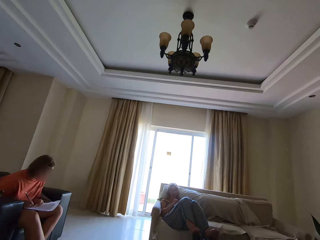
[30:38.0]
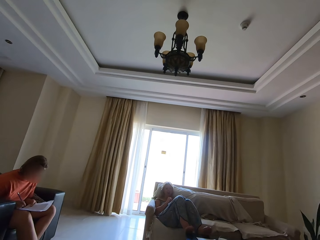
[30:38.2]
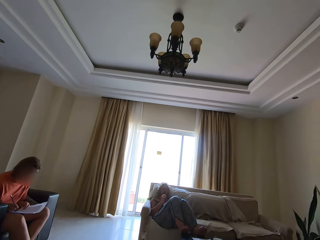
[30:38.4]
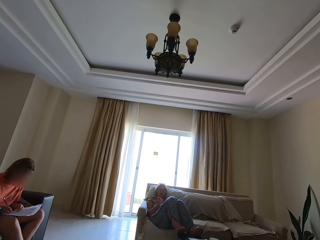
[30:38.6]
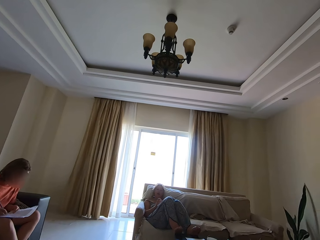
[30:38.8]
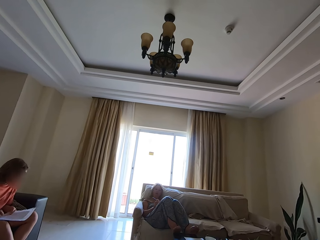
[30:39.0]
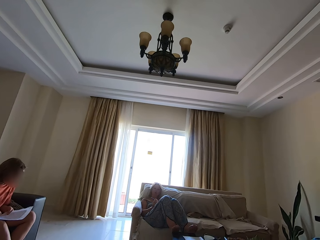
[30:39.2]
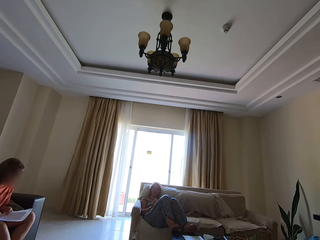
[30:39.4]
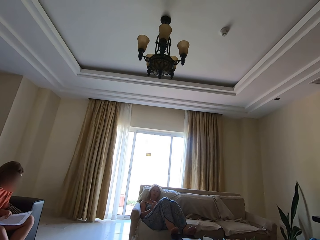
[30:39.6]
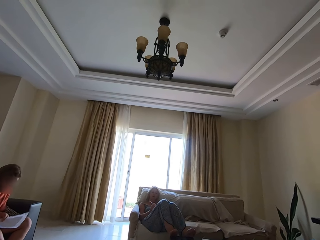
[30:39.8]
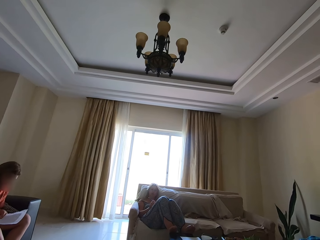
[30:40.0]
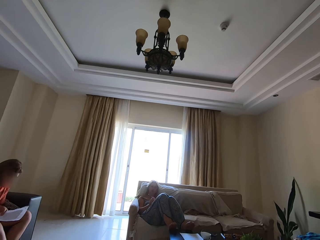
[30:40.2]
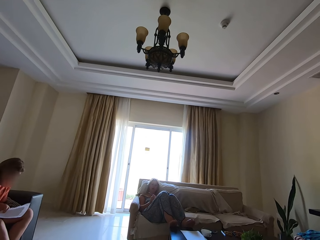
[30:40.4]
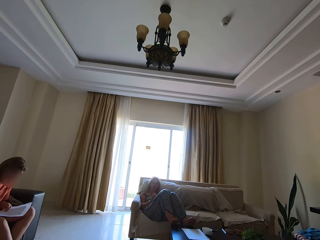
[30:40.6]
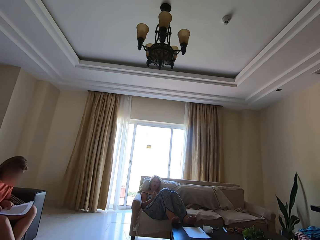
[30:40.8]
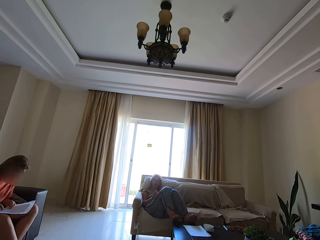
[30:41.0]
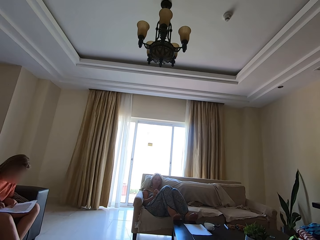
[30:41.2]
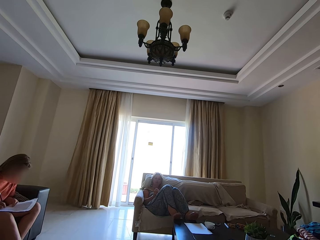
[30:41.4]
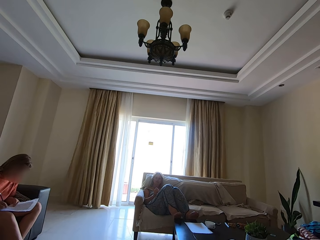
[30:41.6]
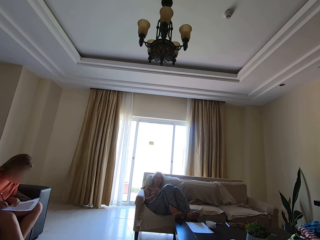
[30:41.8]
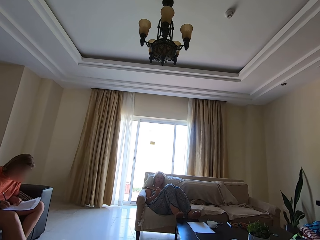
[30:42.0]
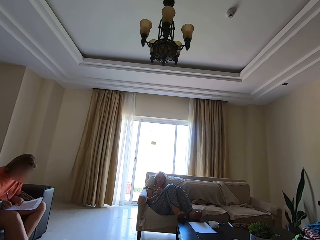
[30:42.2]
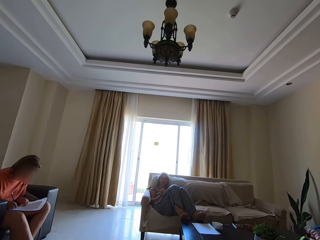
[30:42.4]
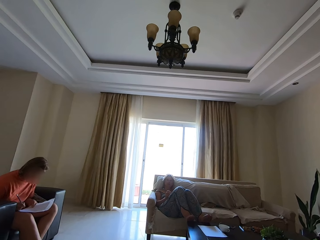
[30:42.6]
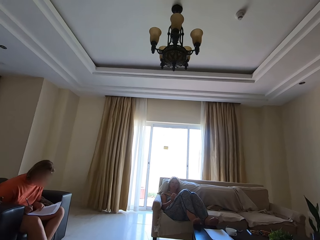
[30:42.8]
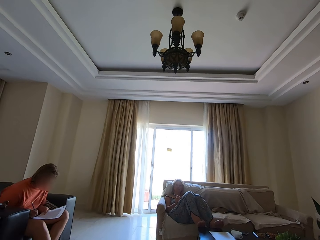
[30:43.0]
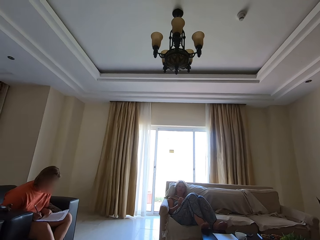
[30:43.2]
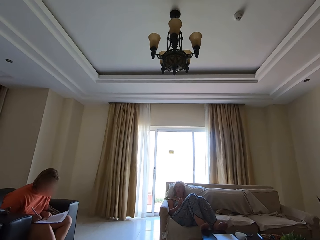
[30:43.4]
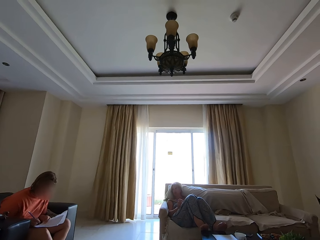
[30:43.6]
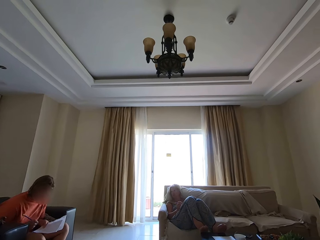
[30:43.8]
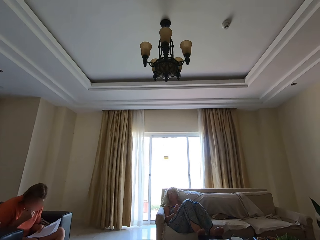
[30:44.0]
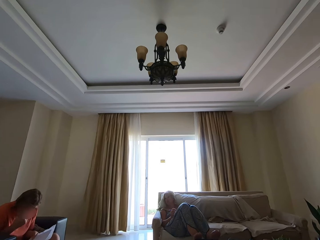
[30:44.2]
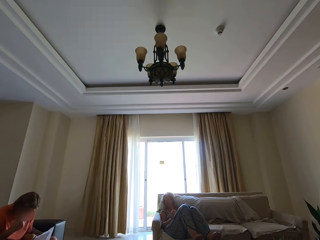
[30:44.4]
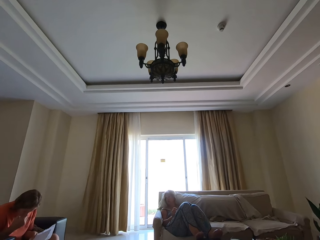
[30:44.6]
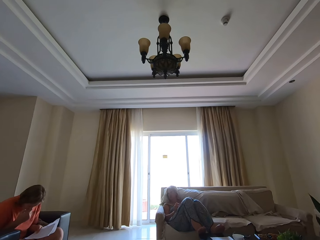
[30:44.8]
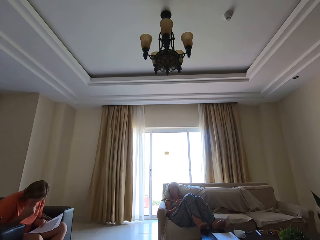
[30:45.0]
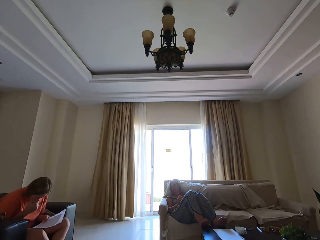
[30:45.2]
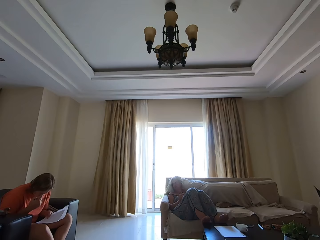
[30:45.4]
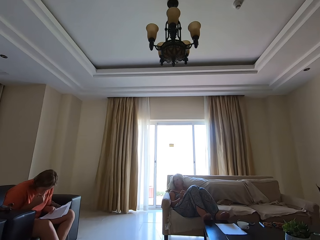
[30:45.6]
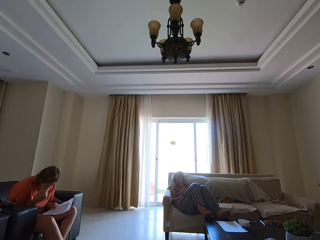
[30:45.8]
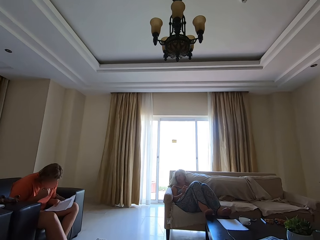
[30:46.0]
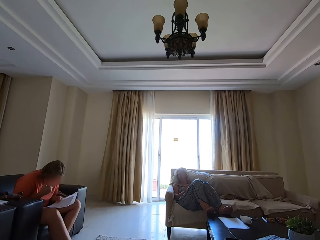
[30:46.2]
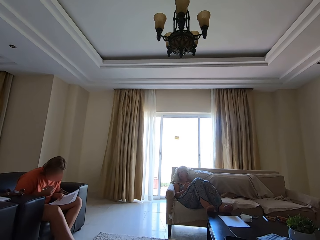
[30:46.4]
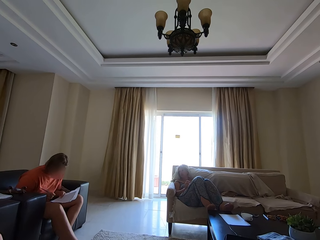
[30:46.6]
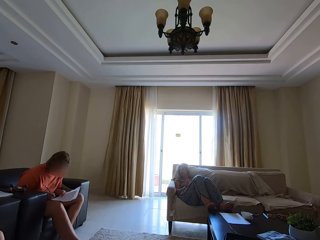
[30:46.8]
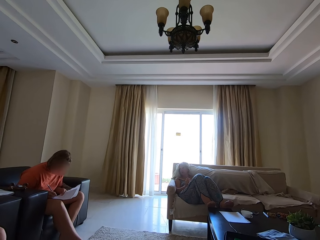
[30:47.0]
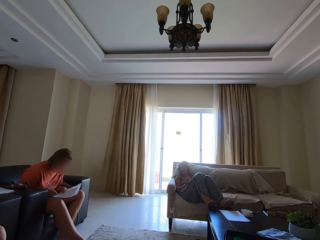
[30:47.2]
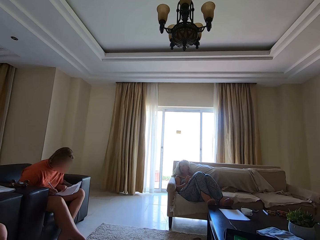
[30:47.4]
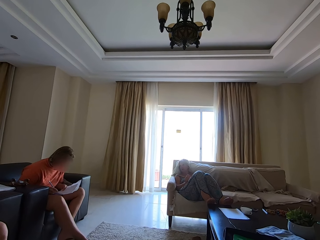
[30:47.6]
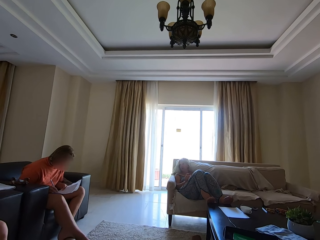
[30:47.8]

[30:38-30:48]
A person writes down on the book with a pen. Another person talks. A woman writes down on the book with a pen. The camera wearer talks. The first person touches the nose.

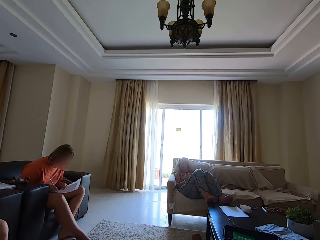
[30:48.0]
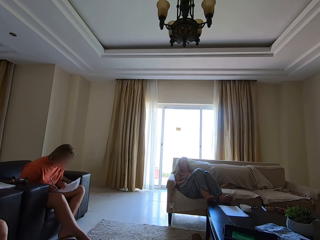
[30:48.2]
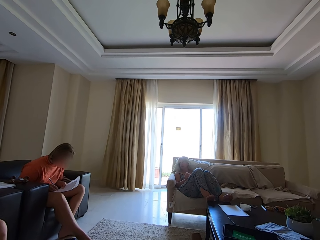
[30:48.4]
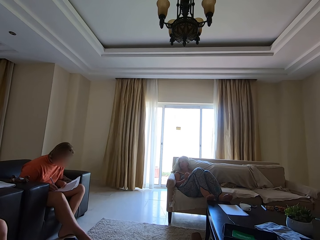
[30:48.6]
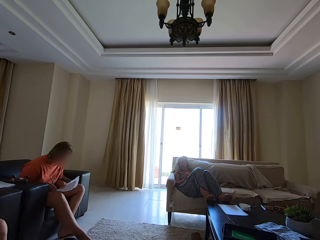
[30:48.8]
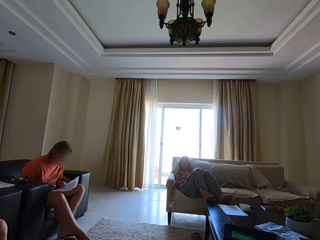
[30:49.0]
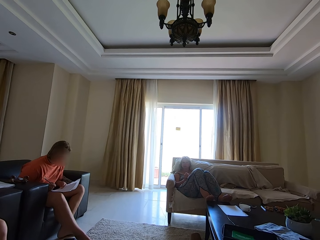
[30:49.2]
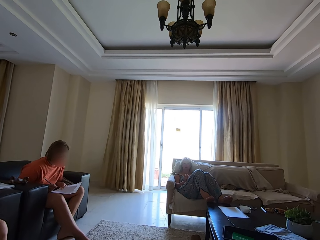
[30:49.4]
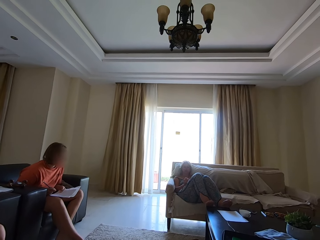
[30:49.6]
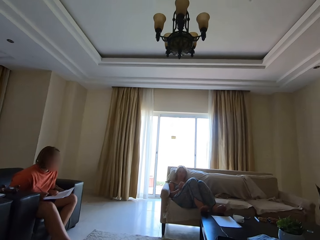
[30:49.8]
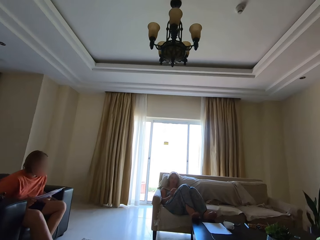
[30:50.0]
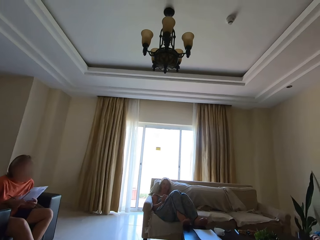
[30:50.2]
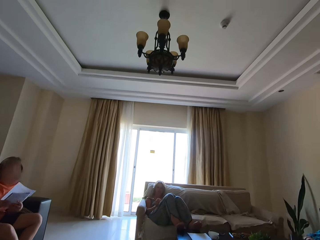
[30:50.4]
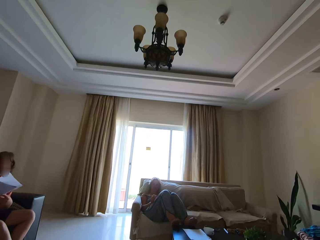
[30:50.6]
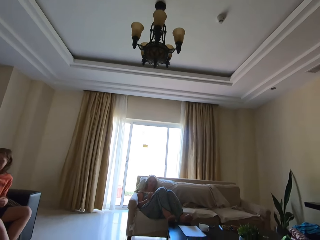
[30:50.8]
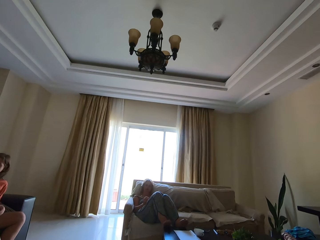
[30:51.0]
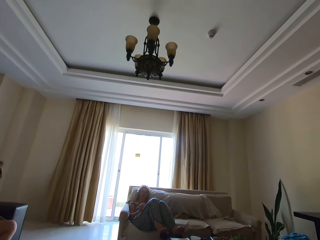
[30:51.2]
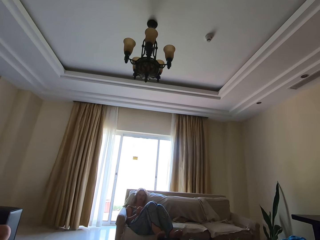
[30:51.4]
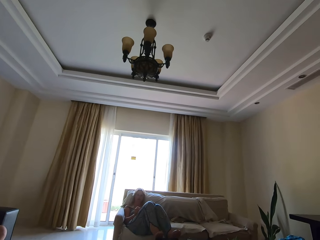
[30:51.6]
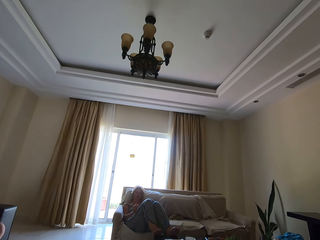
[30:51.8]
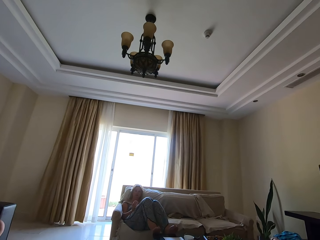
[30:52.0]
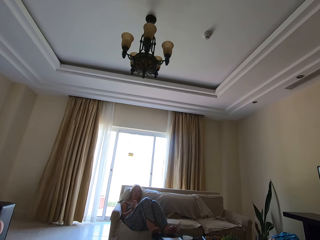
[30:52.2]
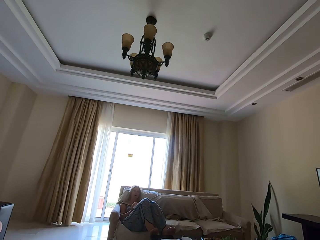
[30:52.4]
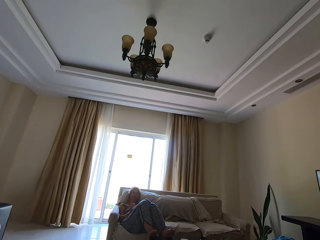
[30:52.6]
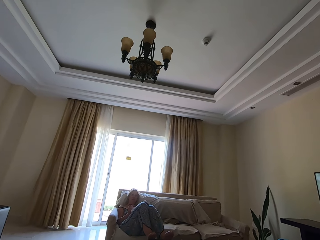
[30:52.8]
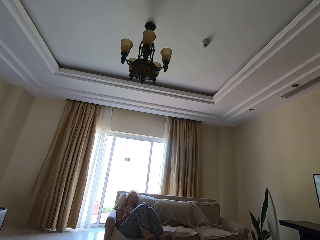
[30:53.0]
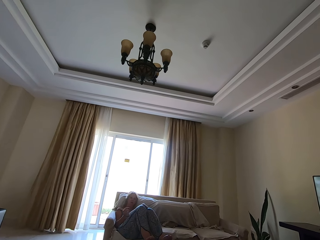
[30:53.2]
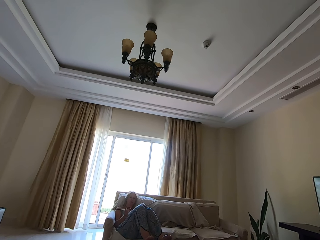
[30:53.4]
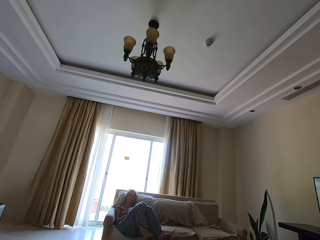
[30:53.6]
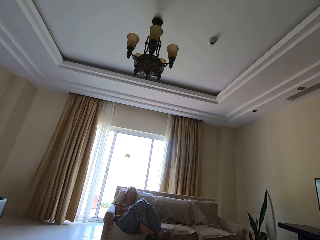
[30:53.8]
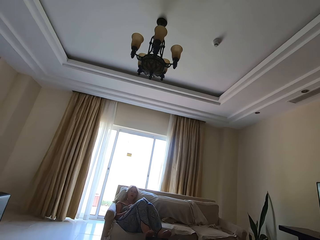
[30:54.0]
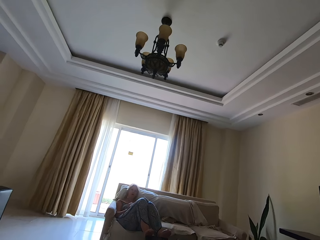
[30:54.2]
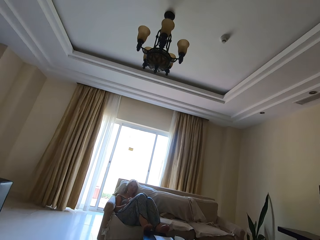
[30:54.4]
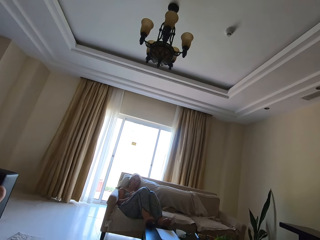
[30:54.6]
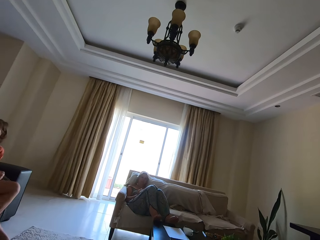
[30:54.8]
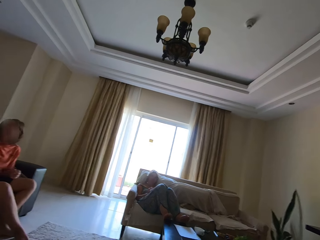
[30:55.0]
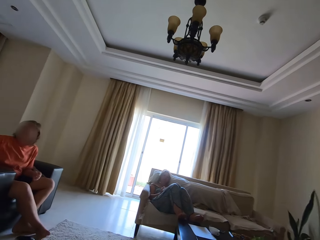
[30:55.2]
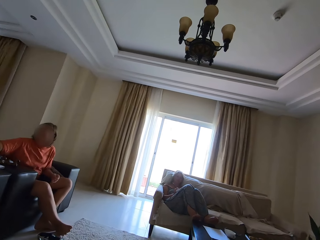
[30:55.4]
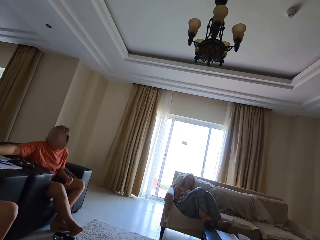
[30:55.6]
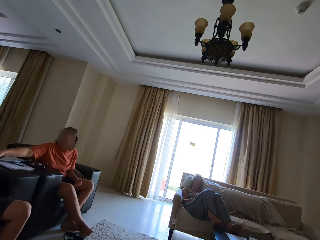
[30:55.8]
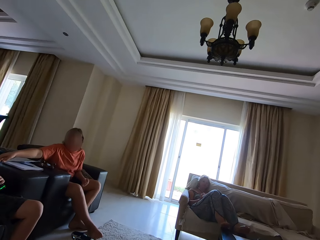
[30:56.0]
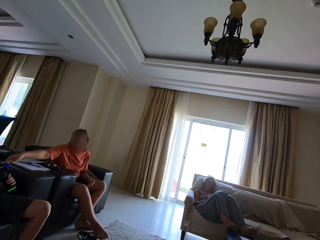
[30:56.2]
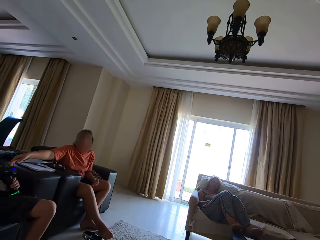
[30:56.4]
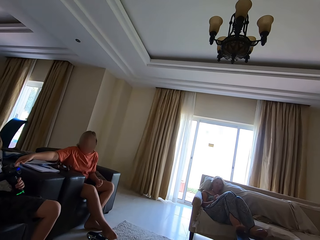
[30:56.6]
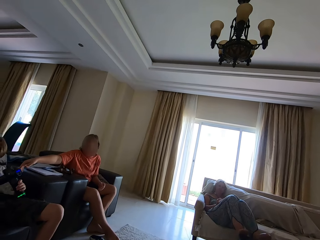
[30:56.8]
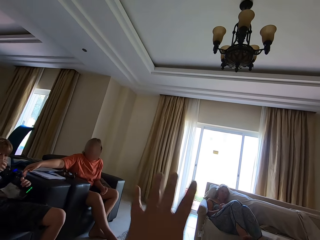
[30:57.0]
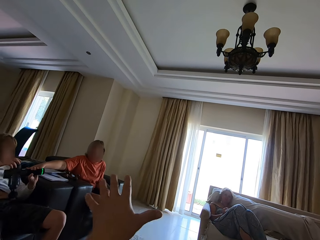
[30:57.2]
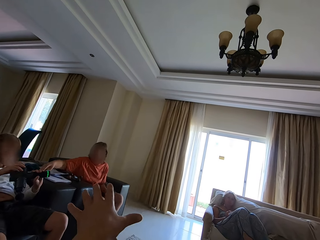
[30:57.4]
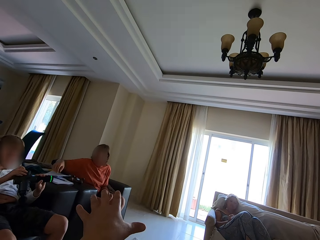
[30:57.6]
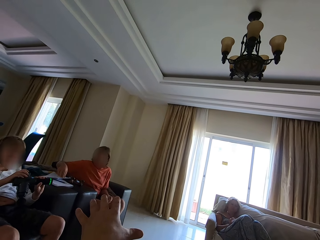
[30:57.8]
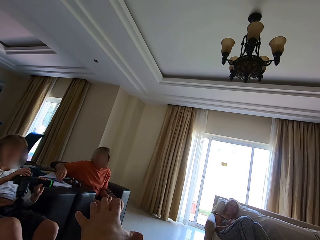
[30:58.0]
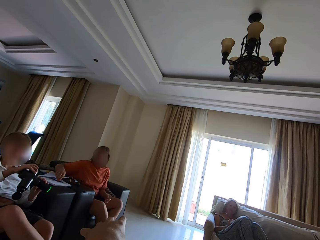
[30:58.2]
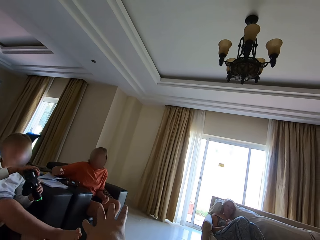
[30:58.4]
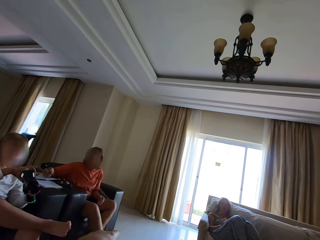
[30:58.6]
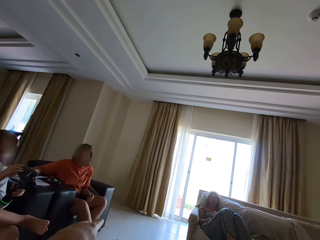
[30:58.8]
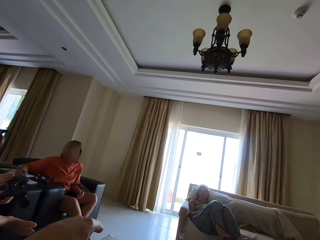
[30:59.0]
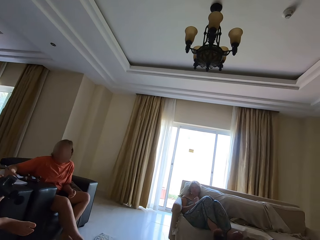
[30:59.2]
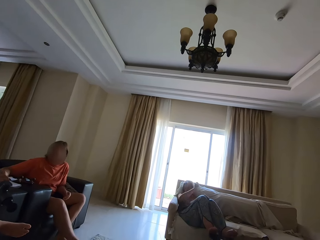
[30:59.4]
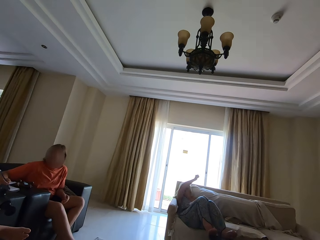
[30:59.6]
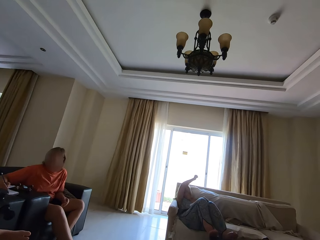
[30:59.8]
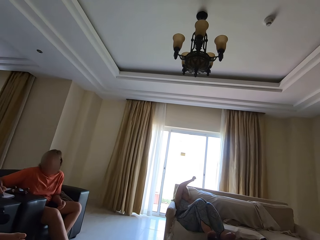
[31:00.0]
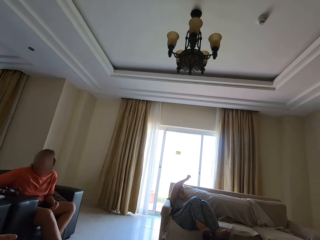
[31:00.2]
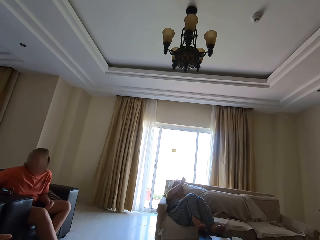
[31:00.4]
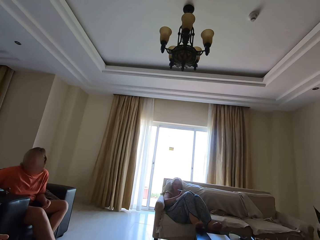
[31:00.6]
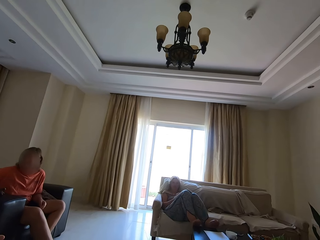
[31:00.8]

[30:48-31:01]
A person writes down on the book with a pen. Another person talks. A woman writes down on the book with a pen. The camera wearer talks. A third person talks. The camera wearer talks.
